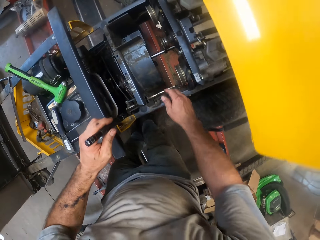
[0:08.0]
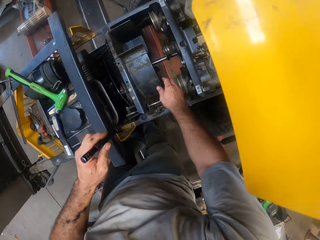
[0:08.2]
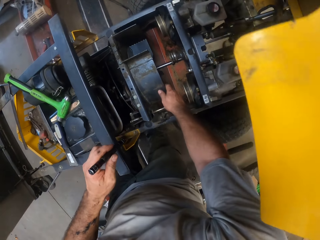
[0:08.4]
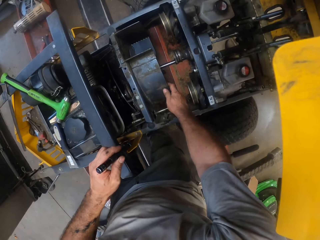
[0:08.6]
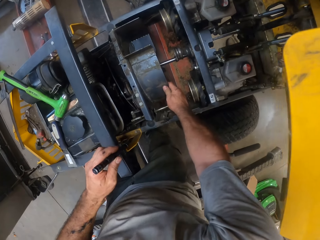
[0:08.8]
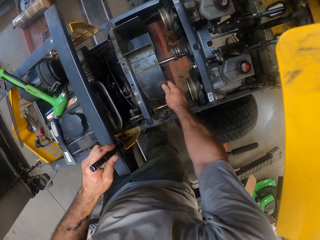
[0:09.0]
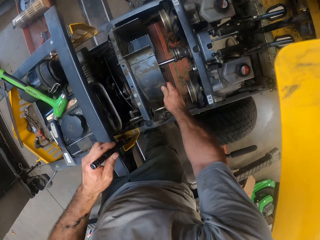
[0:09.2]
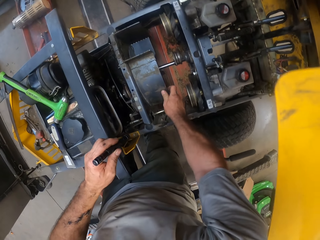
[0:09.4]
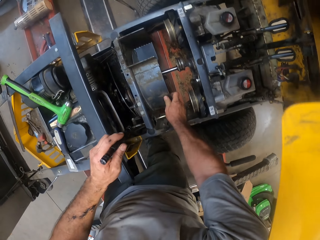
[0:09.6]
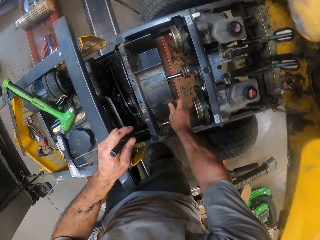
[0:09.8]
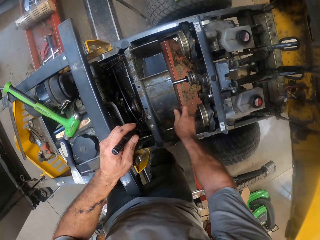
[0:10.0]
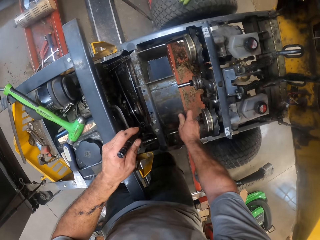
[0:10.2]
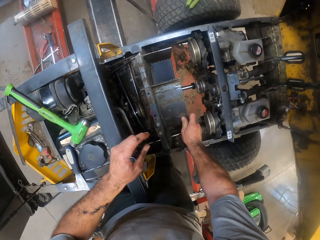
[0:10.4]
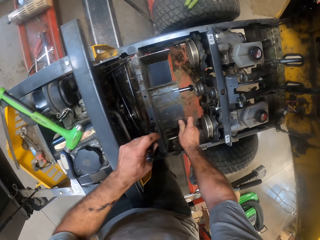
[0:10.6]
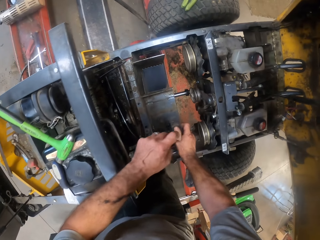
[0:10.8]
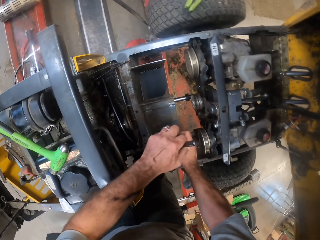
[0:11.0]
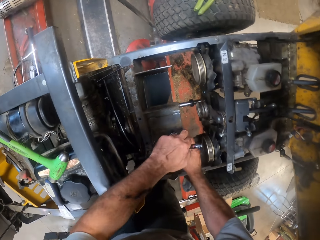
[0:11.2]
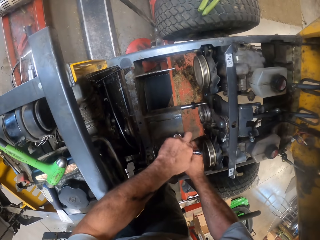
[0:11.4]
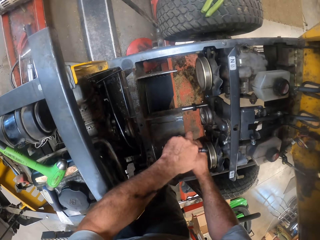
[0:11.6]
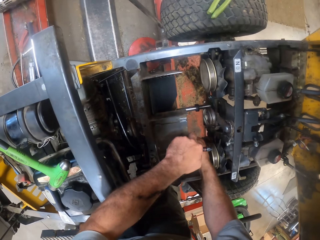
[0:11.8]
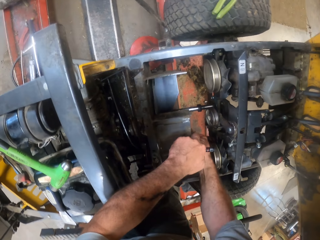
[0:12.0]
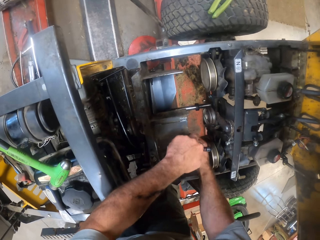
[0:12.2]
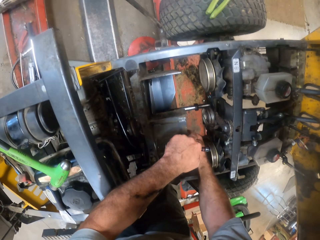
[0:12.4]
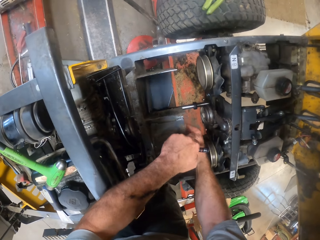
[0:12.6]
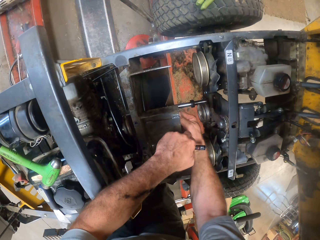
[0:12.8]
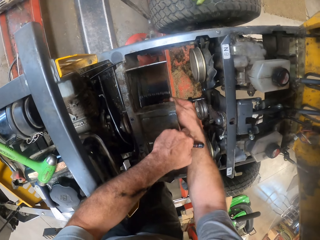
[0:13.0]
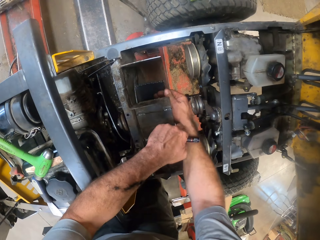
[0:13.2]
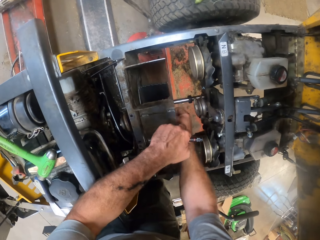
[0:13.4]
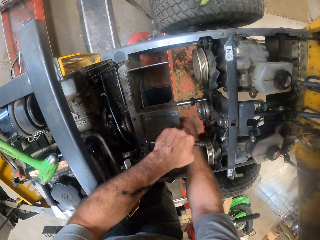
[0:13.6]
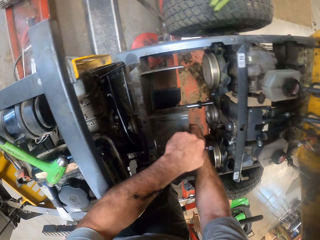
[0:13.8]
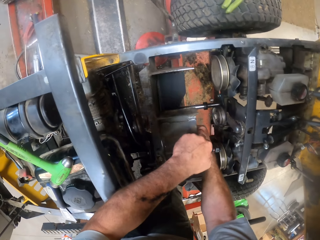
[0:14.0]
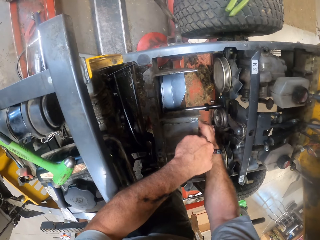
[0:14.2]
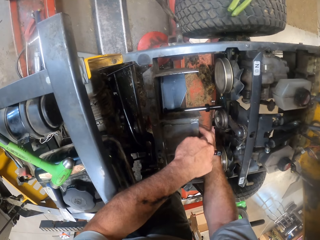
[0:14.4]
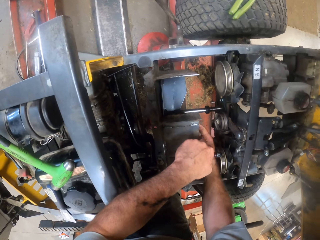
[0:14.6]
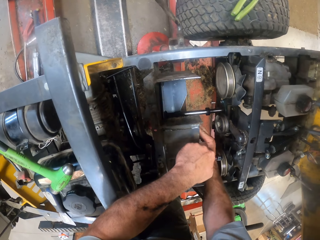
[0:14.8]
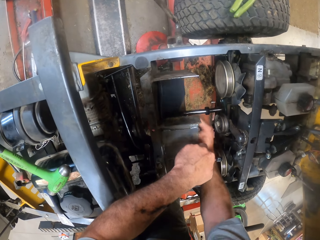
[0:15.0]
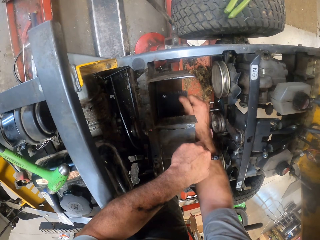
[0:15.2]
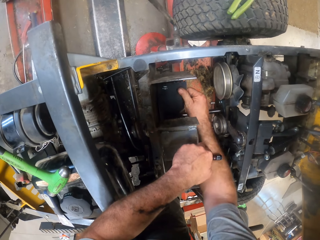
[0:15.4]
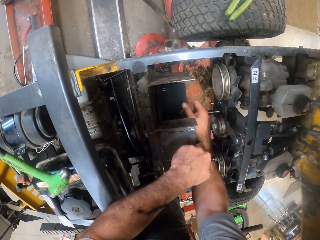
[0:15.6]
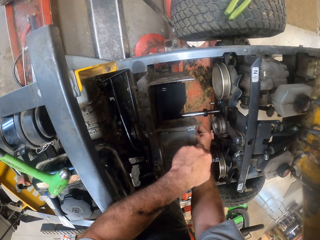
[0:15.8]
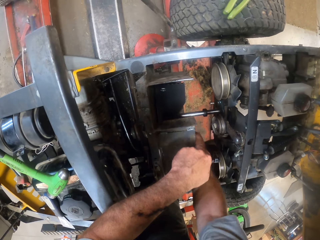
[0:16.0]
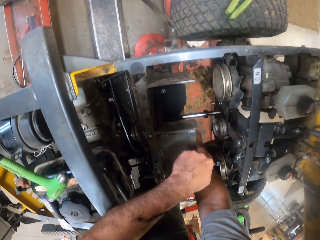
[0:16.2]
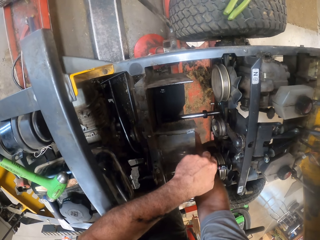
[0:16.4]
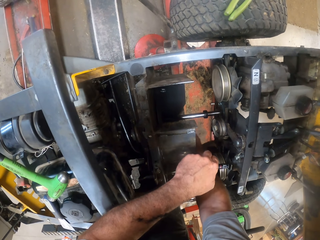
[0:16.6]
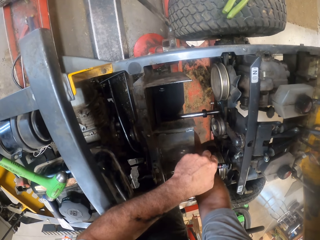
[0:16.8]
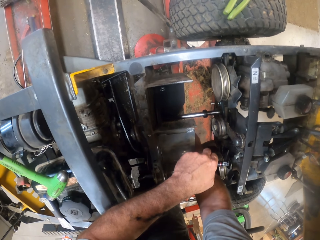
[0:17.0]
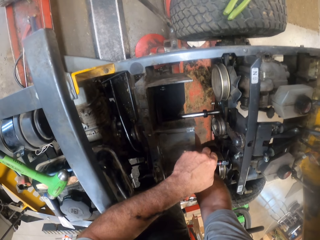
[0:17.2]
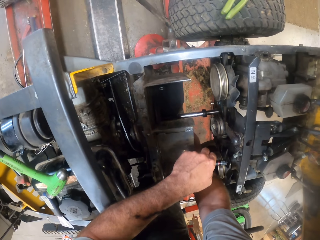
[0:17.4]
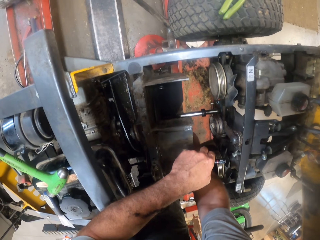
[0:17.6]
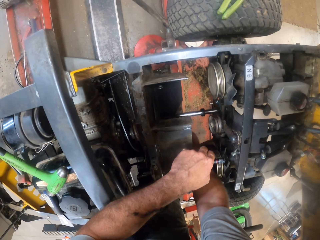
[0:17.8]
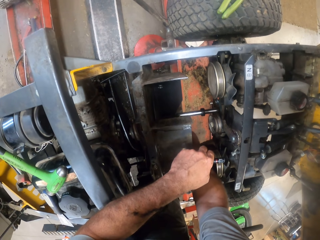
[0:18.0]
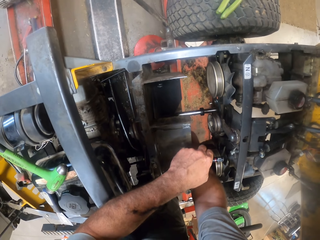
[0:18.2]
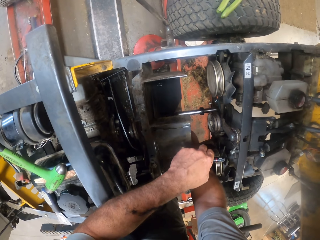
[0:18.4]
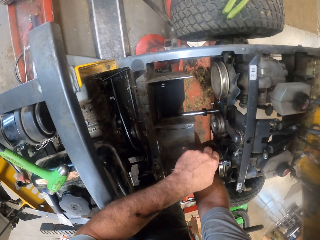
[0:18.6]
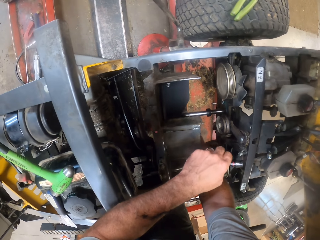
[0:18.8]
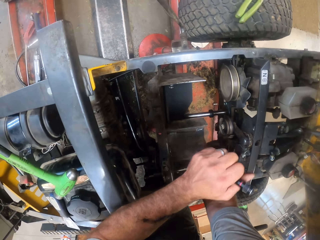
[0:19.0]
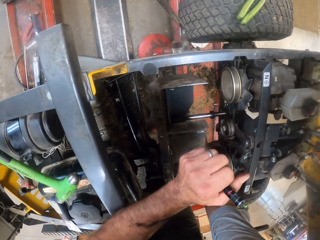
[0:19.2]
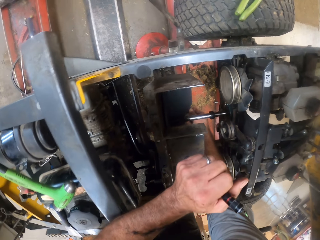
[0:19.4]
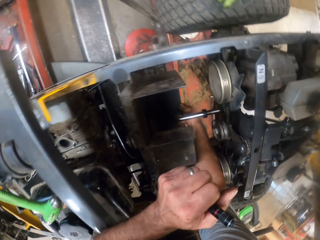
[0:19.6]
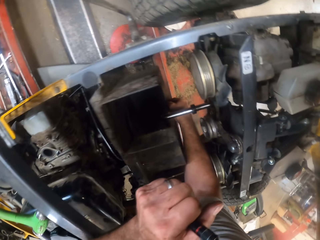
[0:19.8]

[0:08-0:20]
The camera wearer touches the fan compartment of the lawn mower engine with his right hand. He touches the fan compartment of the lawn mower engine with both hands. He turns the fan of the lawn mower with his right hand.

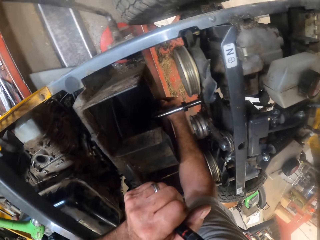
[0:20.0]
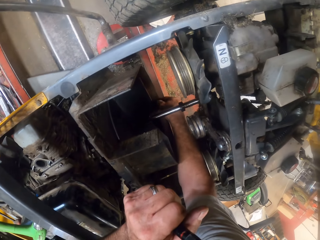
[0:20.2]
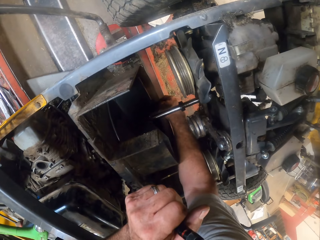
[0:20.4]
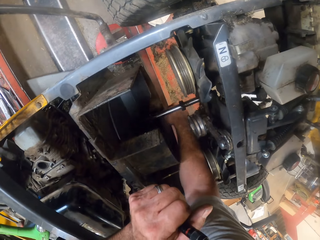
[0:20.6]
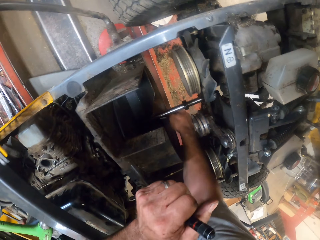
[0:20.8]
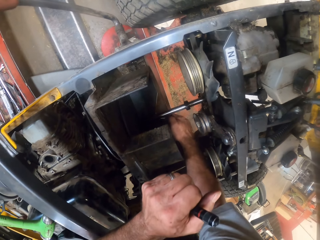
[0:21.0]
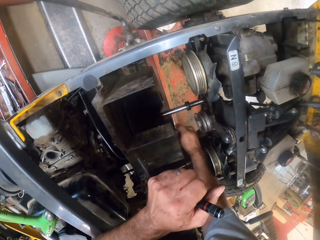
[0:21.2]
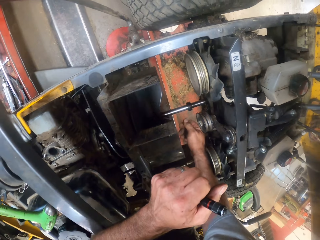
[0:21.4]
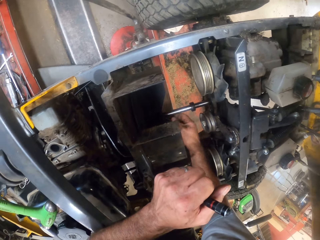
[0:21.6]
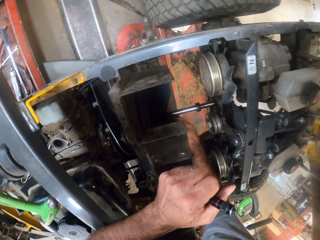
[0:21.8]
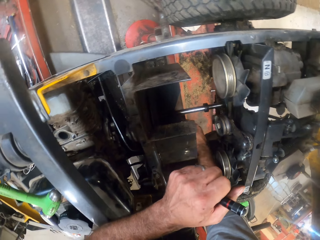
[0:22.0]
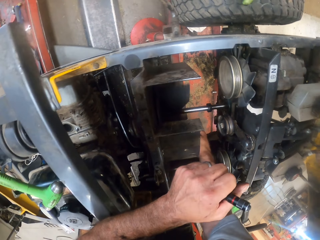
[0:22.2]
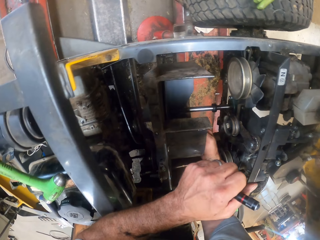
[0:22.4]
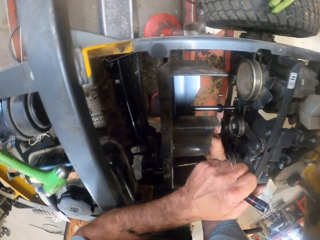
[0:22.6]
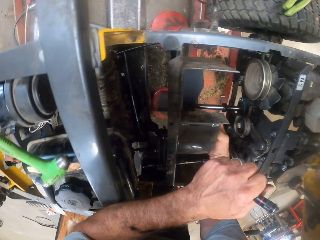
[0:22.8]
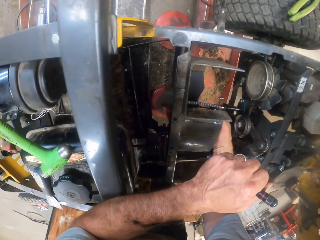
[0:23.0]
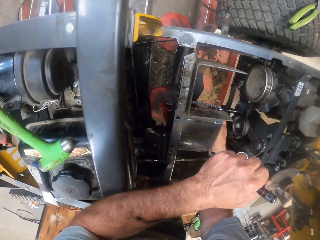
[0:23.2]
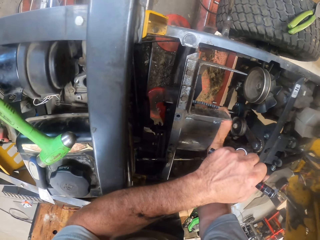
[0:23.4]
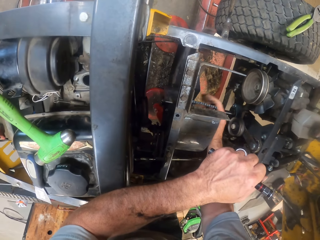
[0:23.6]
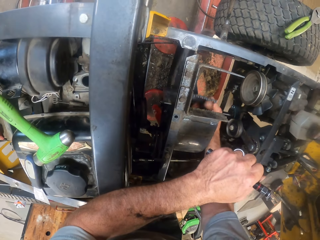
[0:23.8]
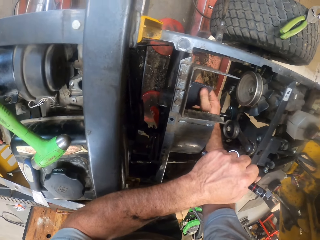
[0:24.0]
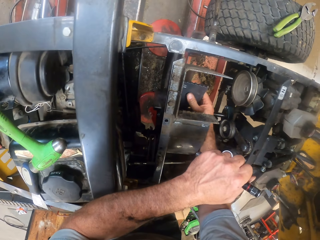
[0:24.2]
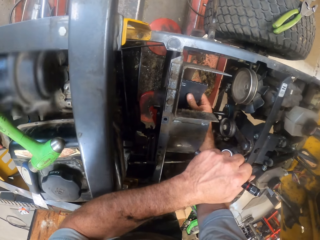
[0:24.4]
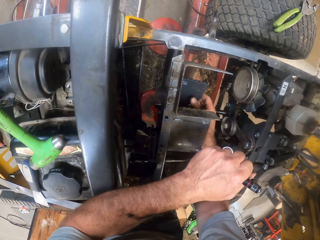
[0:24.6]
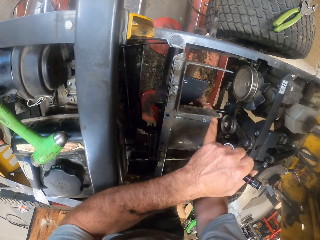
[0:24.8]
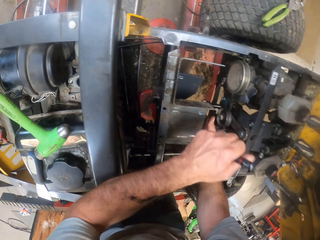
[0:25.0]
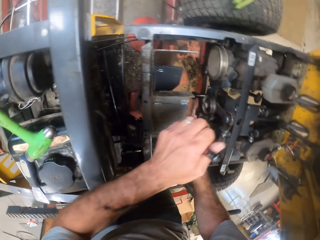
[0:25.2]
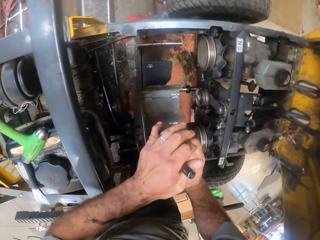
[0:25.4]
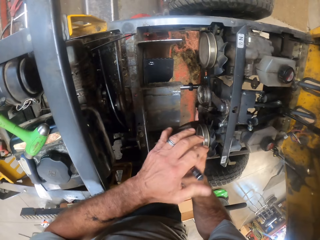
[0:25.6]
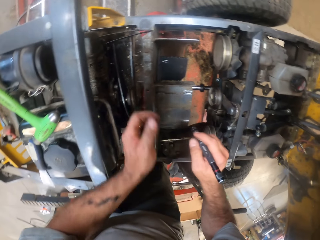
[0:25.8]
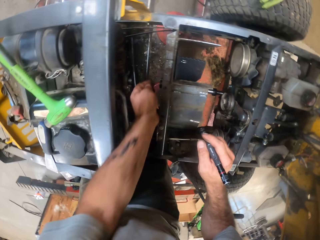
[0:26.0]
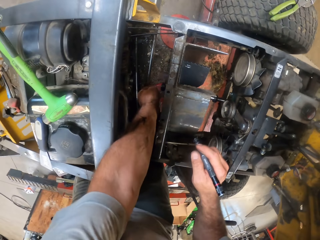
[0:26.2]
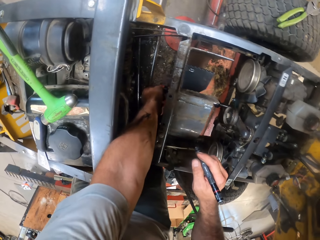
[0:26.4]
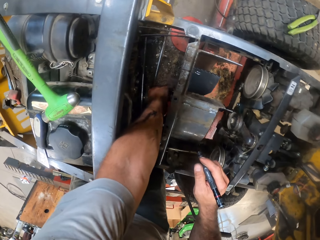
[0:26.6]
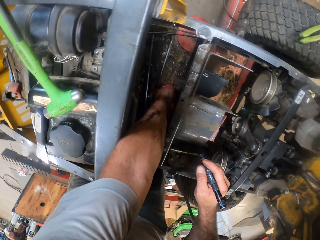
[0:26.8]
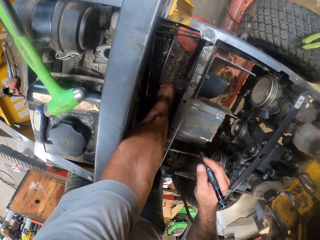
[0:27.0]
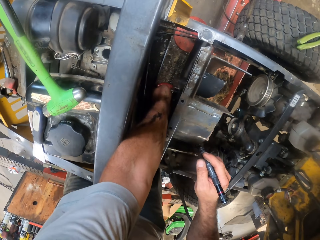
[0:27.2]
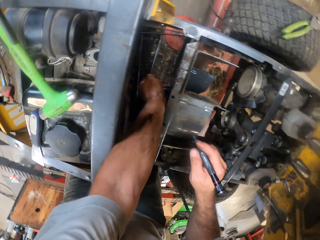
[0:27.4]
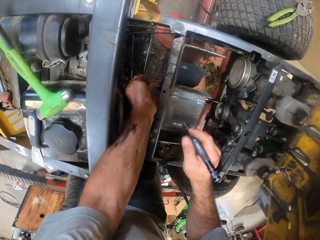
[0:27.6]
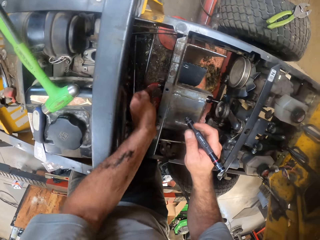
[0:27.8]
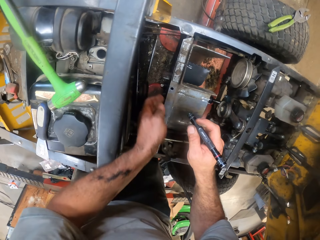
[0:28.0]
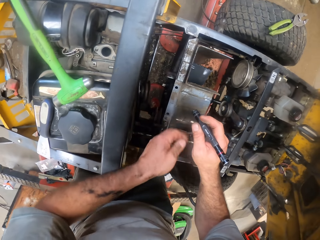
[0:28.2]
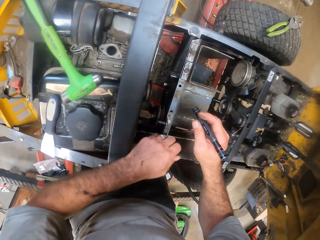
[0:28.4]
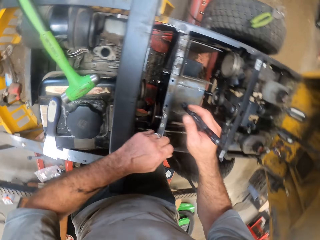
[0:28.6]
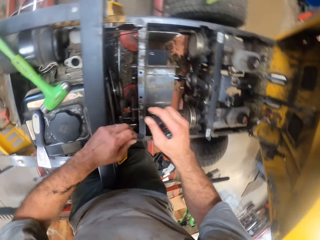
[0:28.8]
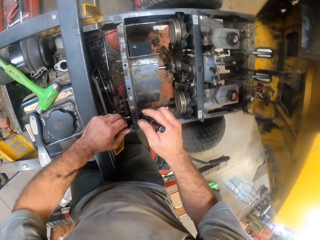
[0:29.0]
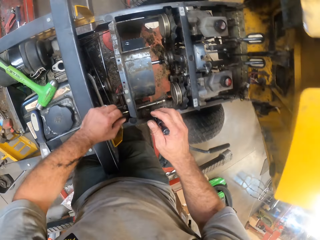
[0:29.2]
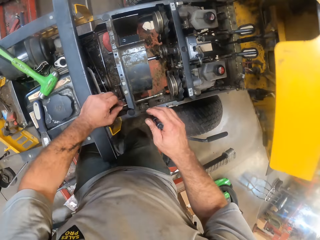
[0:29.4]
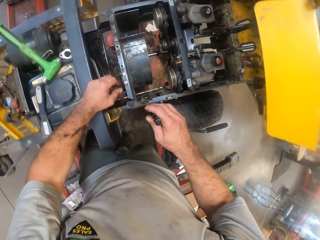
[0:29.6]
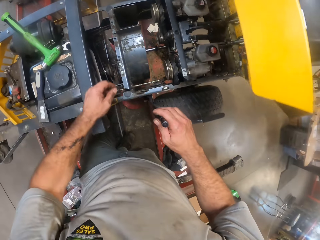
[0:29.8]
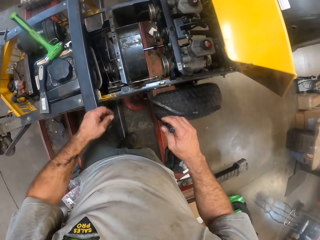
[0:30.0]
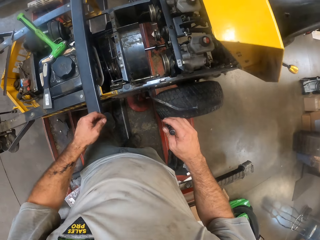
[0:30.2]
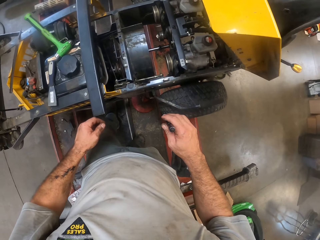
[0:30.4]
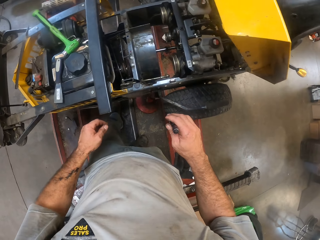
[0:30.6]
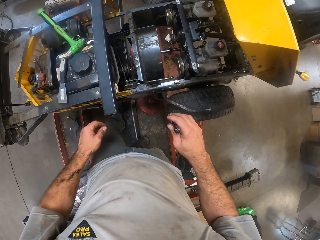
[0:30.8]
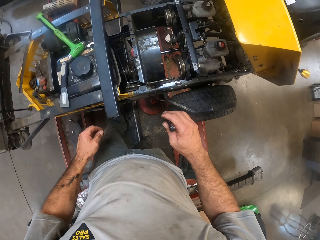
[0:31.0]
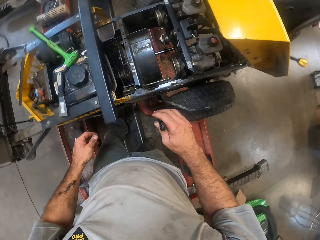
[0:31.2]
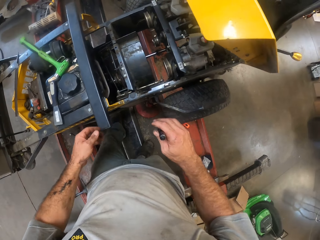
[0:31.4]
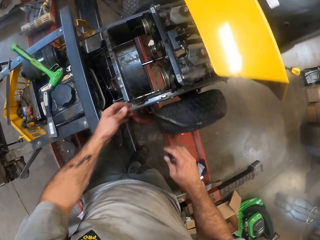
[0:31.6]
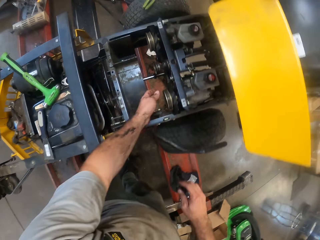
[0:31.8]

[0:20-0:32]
The camera wearer removes his right hand from the fan of the lawn mower. He passes the torch to his right hand. He adjusts the outer part of the fan compartment with his left hand. He checks the lawn mower. He removes his left hand from the fan compartment.
